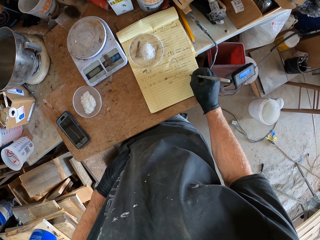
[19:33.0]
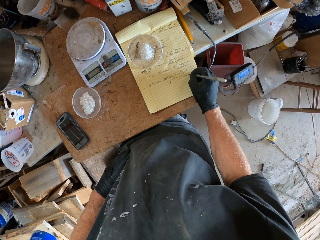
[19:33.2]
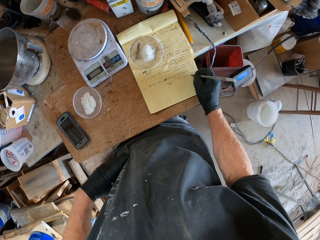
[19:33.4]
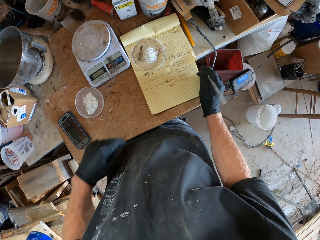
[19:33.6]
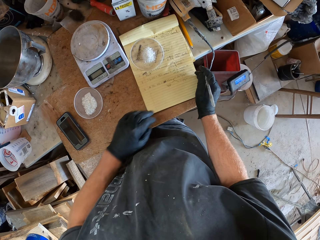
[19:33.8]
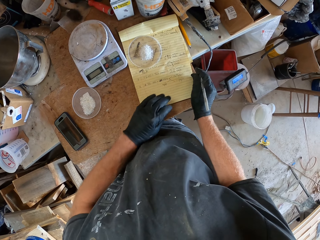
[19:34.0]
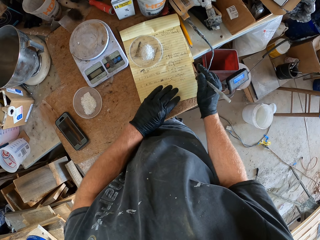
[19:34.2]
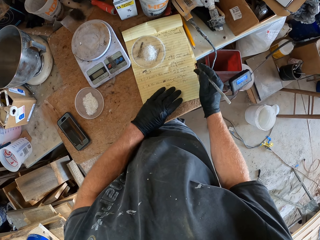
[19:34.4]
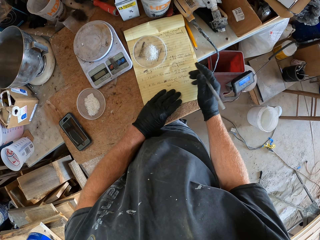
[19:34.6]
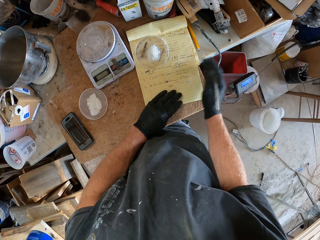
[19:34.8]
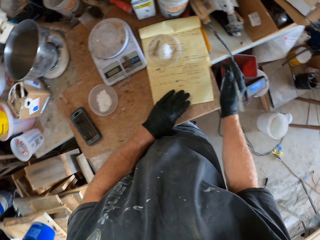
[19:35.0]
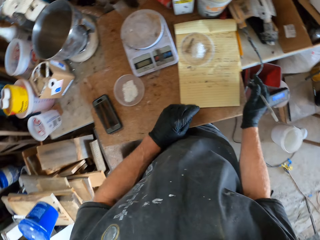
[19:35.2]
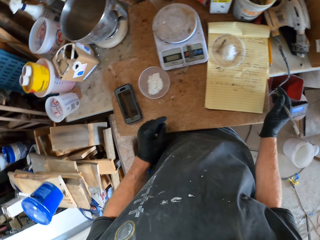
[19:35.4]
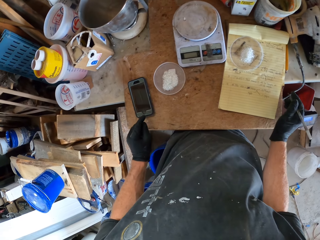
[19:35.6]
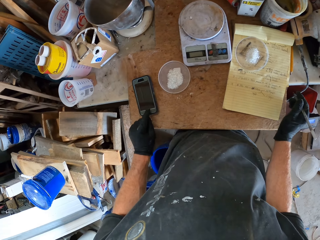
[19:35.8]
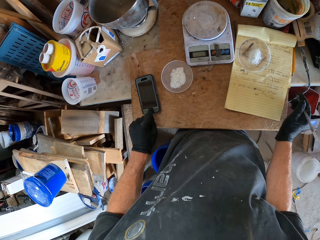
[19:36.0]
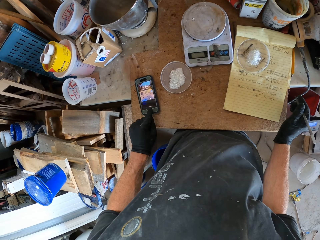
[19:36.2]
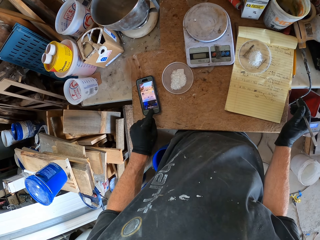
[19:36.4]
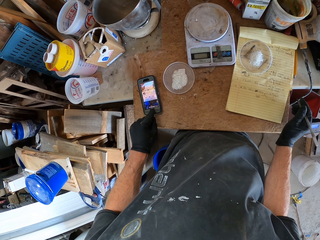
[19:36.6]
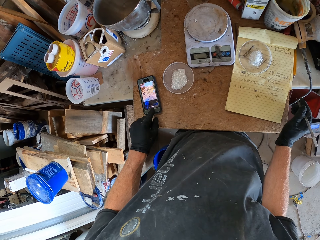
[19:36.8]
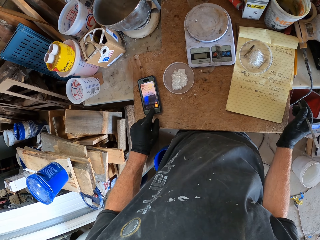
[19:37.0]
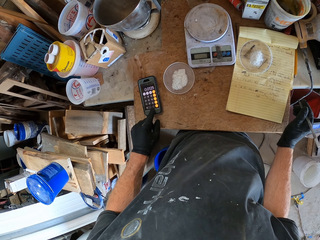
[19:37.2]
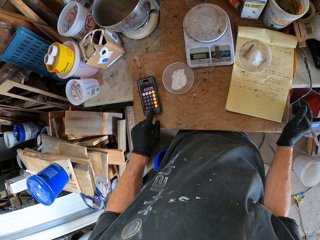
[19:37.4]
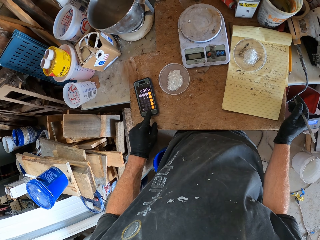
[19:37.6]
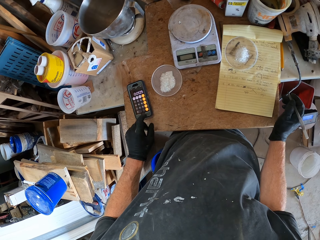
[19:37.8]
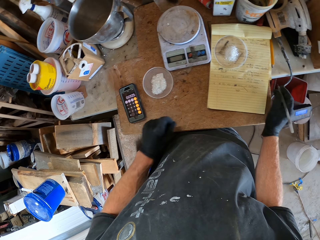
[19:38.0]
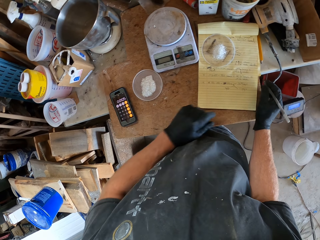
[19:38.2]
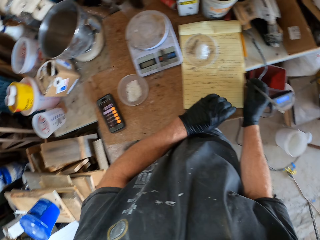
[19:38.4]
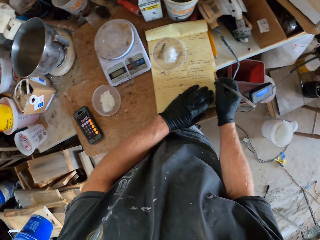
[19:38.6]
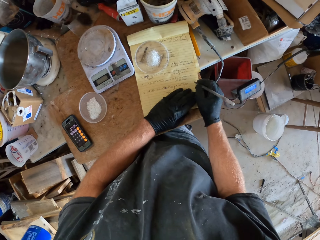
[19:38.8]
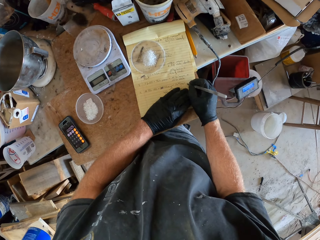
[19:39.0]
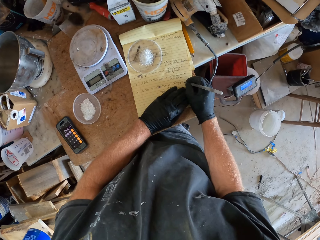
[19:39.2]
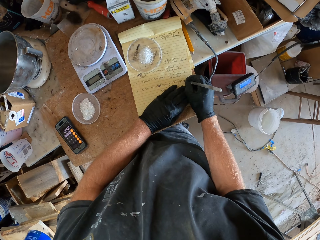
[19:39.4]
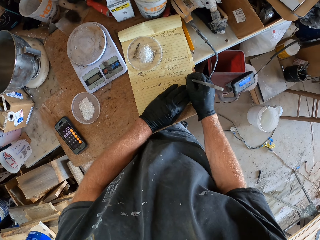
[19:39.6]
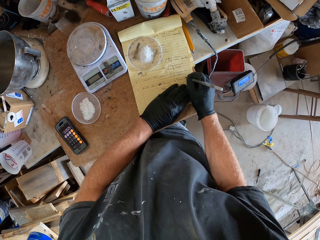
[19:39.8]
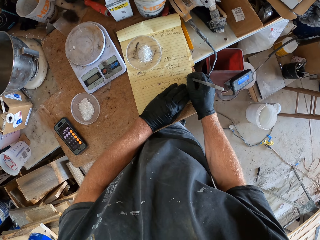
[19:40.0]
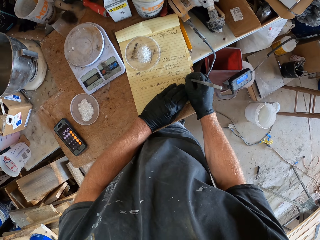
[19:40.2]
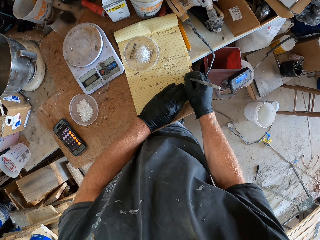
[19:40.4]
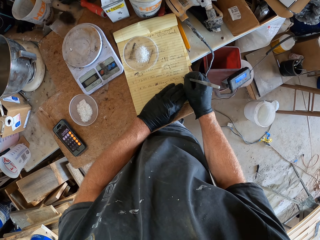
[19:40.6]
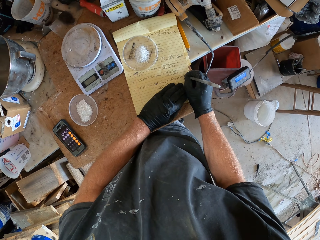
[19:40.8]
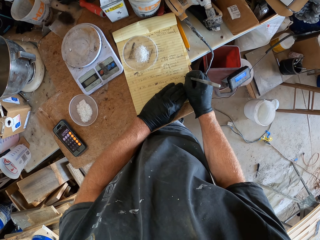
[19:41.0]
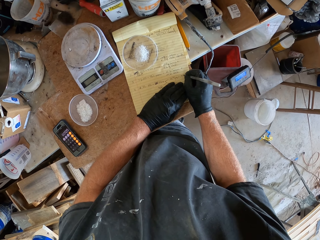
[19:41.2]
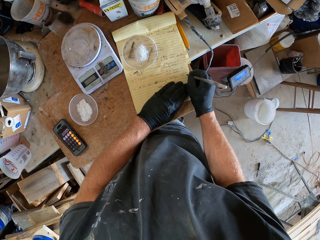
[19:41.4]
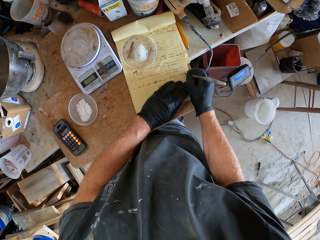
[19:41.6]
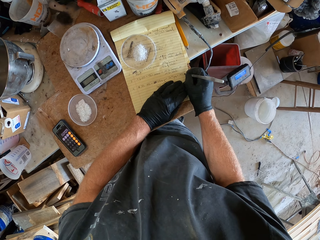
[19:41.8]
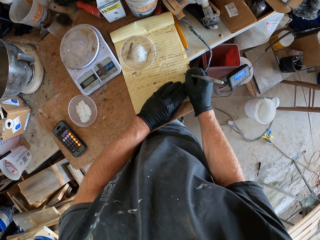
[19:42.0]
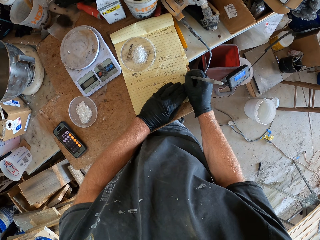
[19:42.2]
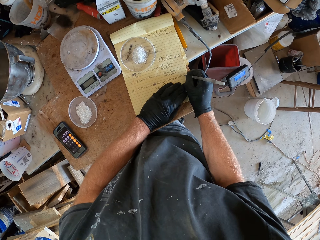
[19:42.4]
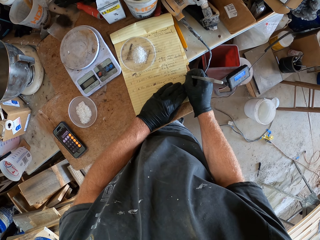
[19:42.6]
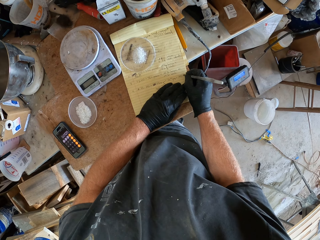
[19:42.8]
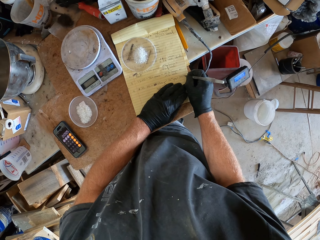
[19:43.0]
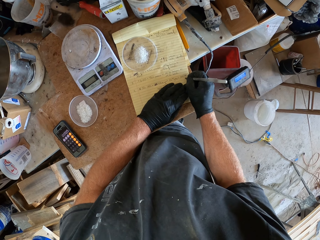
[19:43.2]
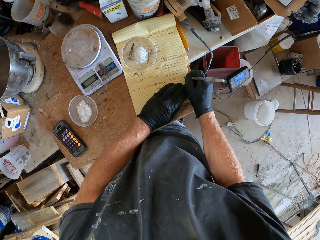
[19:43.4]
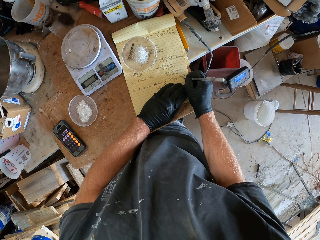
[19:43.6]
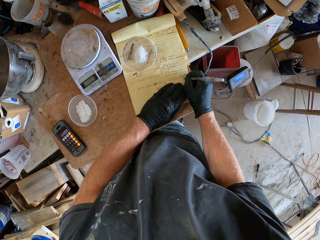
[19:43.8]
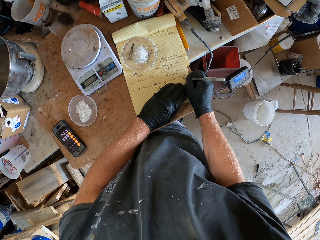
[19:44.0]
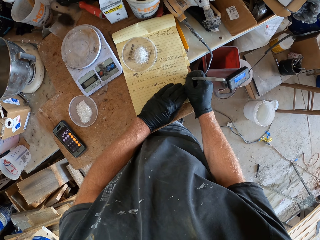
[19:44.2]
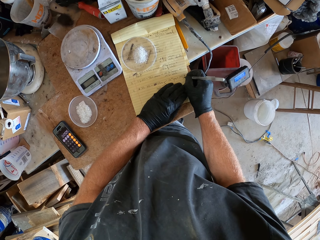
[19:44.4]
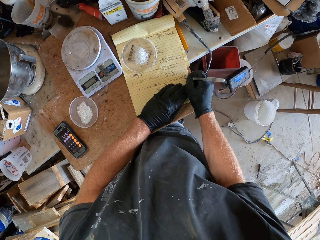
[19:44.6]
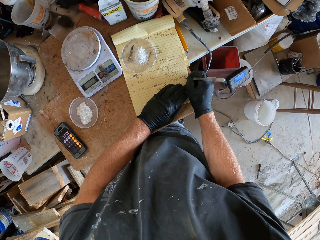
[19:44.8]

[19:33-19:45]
The camera wearer holds the book. He places his left hand on the book. He moves his hand on the book. He operates the phone on the table. He holds the book, places his left hand on the book, and continues to write on the book with the pen.

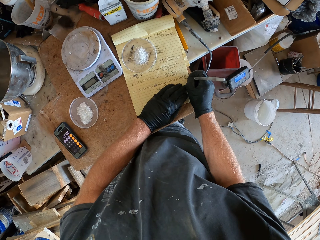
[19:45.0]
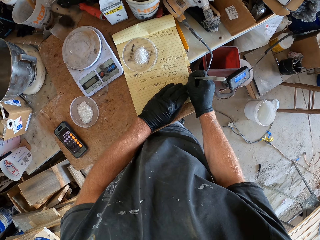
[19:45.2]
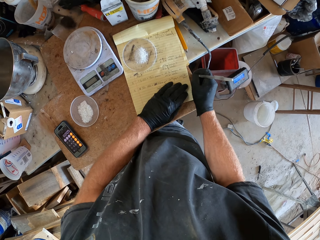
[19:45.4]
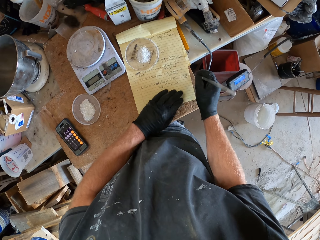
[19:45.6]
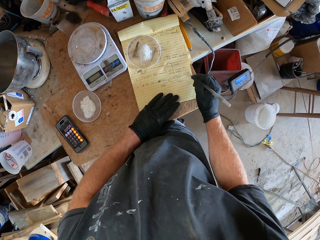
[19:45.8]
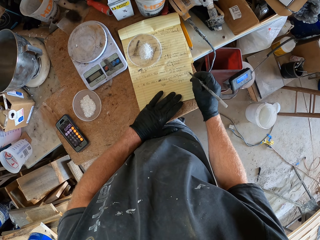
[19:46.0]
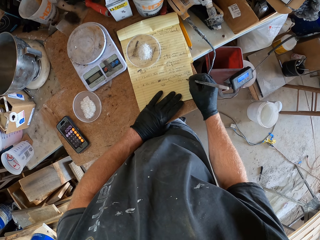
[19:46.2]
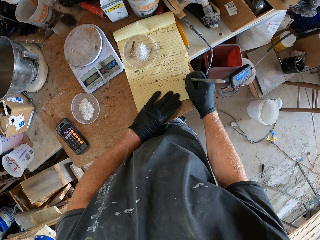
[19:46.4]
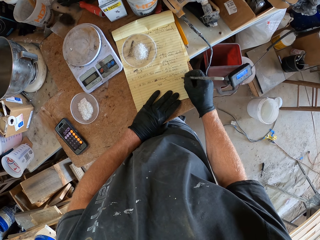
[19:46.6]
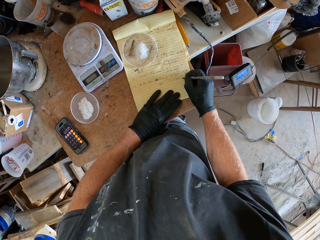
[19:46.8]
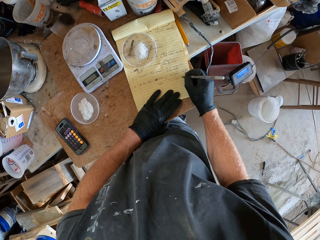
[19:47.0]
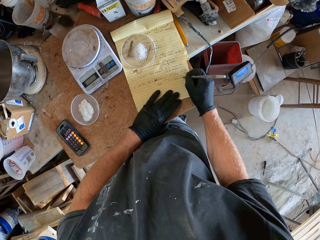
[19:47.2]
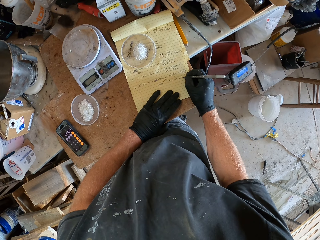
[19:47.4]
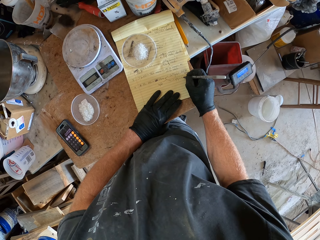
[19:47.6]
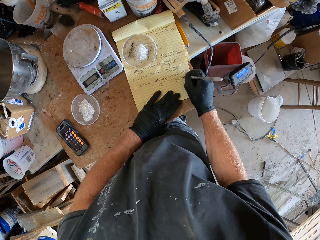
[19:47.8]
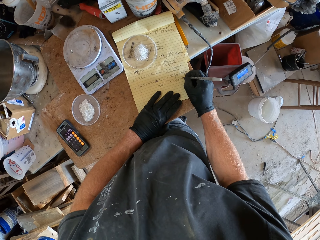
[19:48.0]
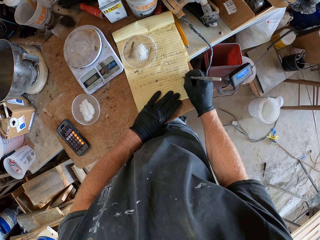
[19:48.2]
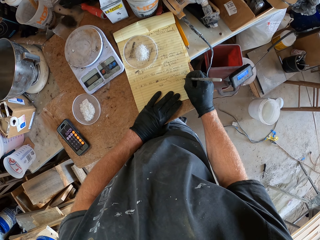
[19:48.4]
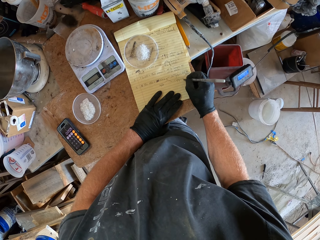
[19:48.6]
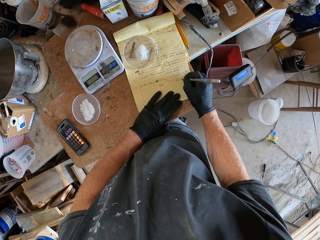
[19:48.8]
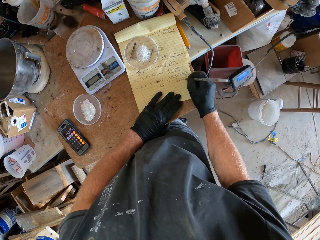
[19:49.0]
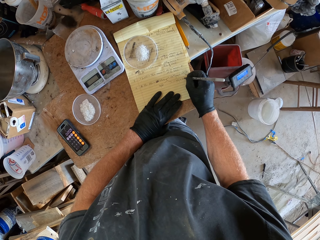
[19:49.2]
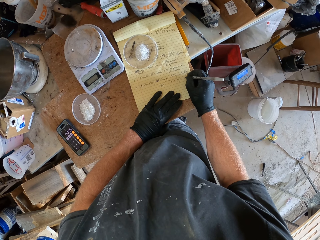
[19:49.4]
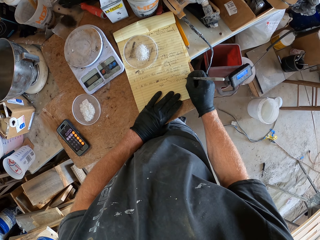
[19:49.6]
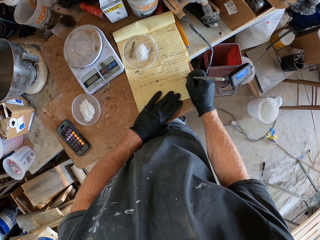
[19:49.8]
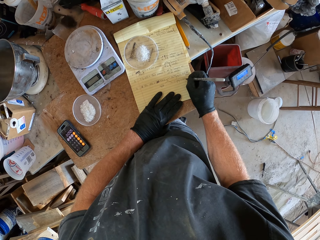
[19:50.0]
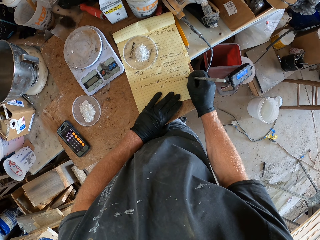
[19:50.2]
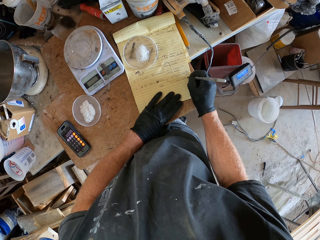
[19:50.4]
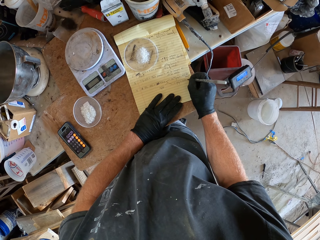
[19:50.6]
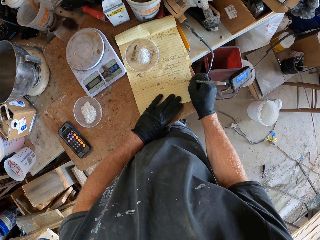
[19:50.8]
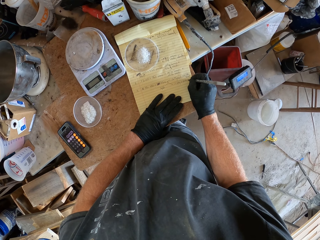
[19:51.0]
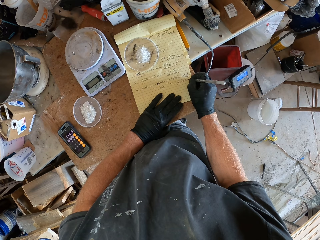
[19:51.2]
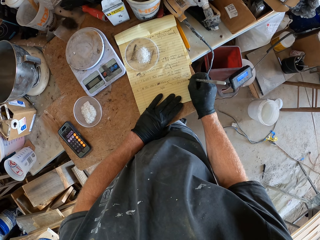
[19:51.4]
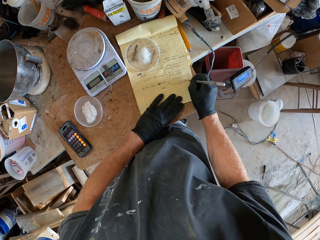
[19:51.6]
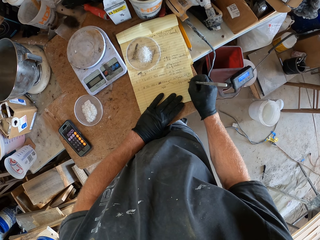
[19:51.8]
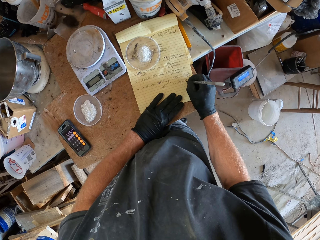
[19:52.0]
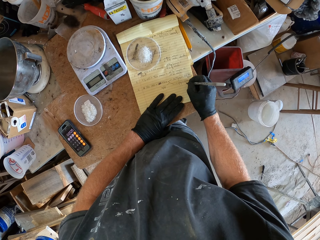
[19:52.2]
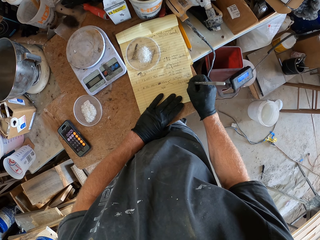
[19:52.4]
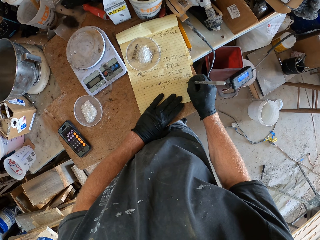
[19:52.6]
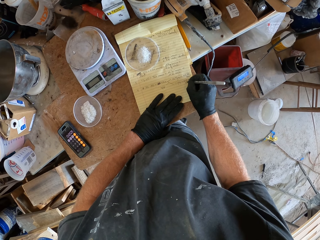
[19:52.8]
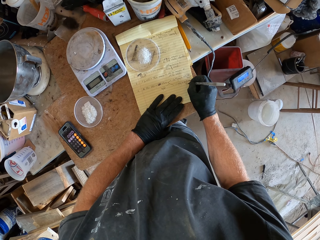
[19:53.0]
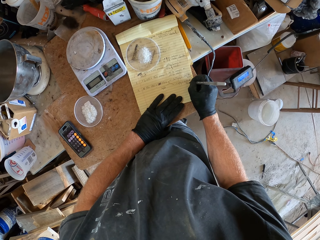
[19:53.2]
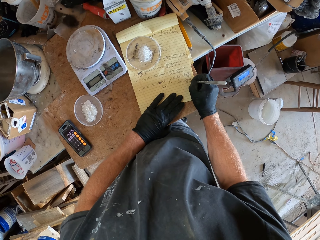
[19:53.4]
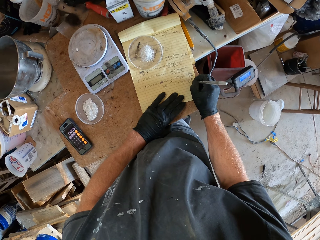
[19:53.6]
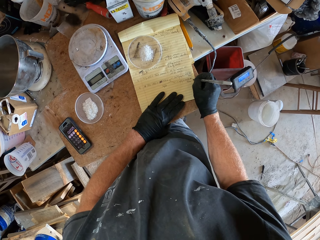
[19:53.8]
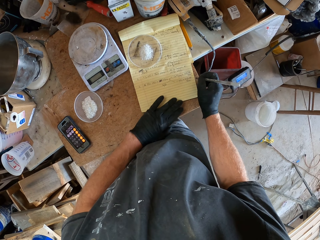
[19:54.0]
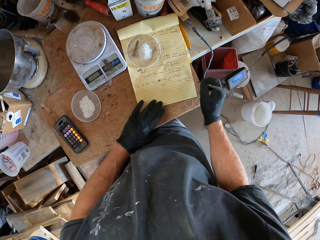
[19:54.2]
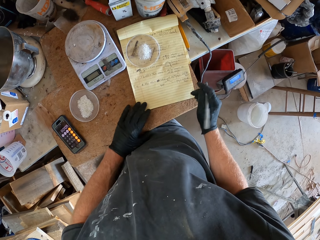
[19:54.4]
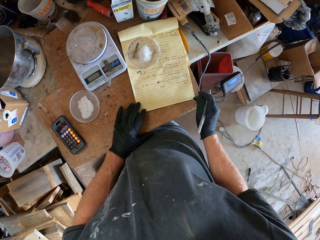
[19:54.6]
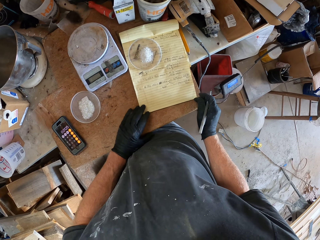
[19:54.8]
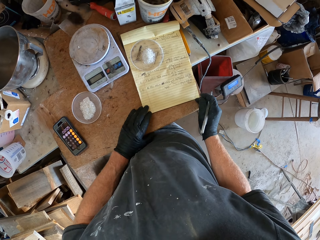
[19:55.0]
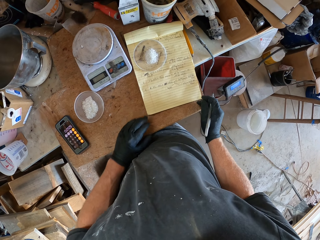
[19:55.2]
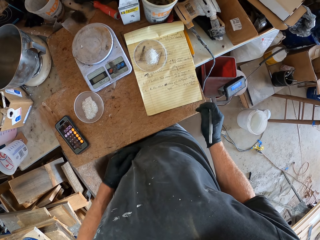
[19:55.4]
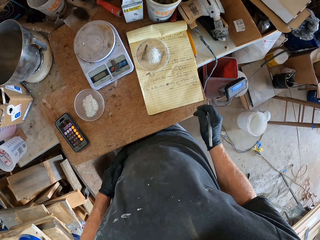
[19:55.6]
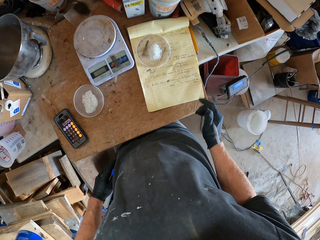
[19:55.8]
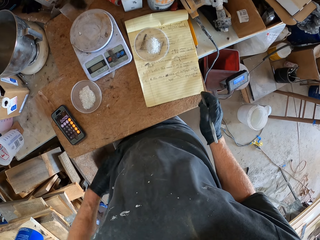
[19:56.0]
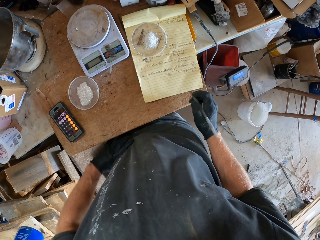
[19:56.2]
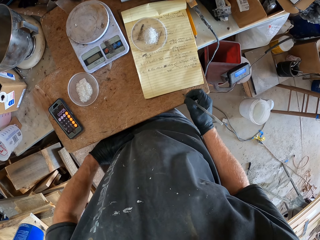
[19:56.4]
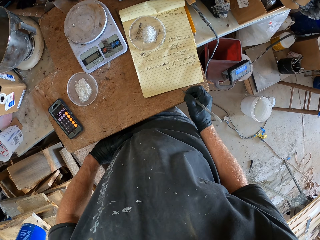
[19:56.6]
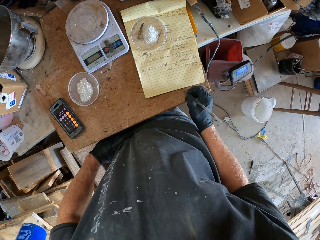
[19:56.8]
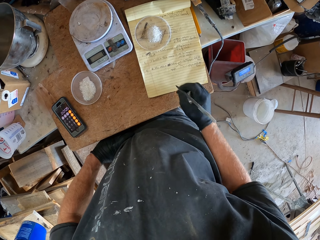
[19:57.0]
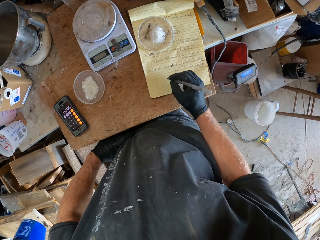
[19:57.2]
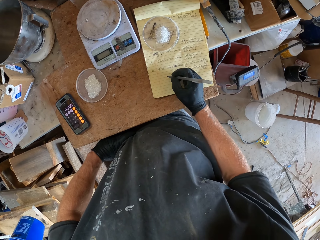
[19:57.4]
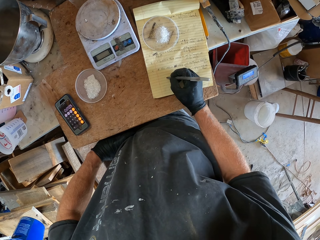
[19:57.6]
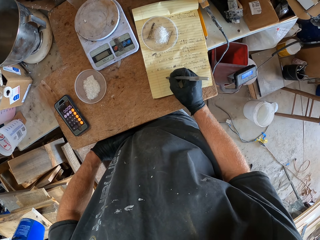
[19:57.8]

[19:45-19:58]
The camera wearer moves the book. He places his hand on the waist. He looks around the table. He places his hand on the book.
